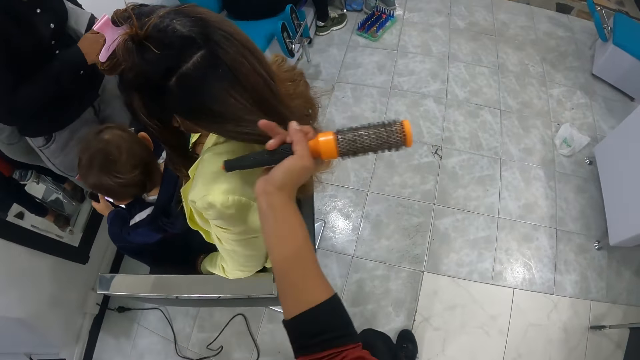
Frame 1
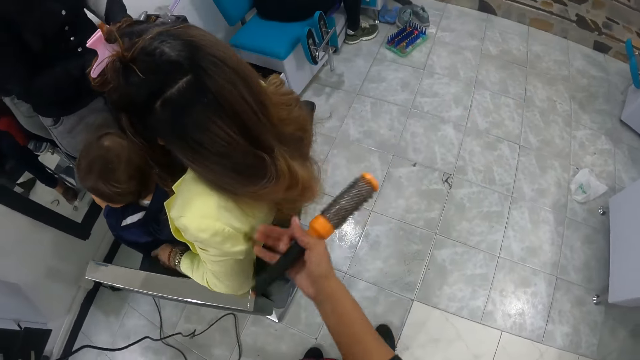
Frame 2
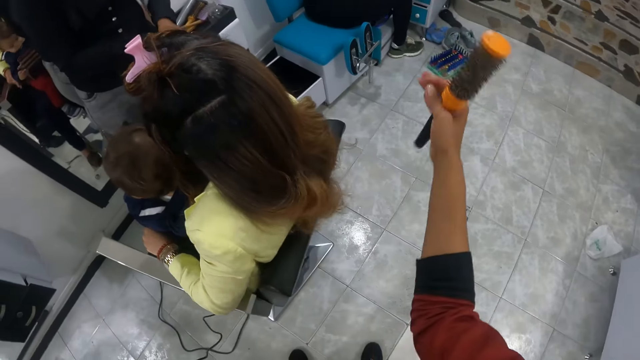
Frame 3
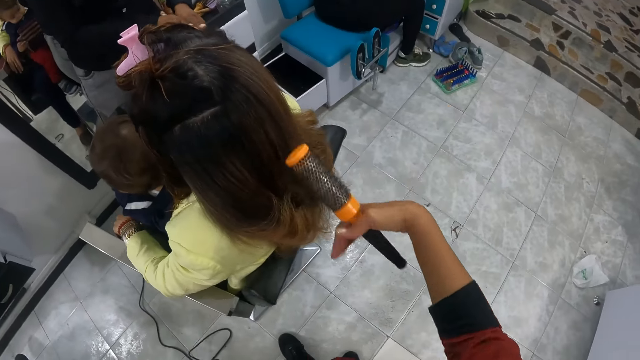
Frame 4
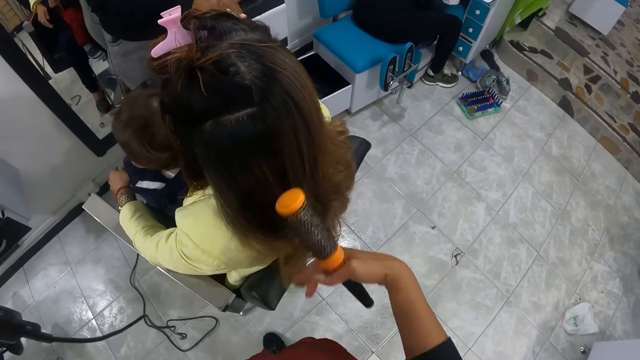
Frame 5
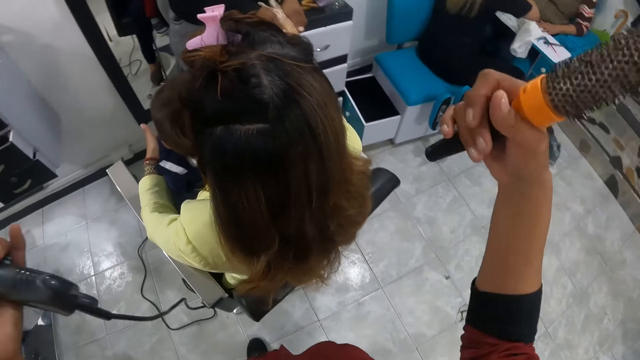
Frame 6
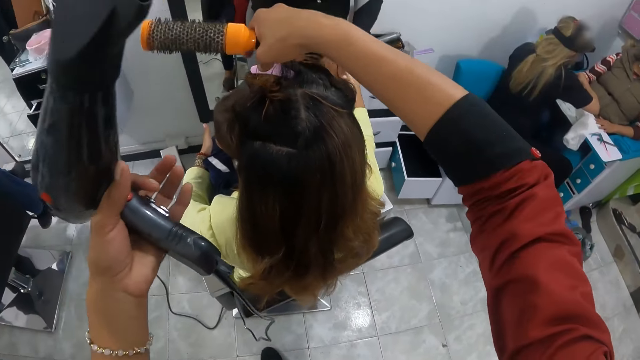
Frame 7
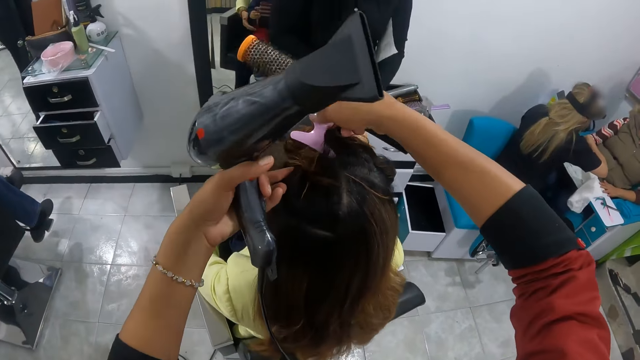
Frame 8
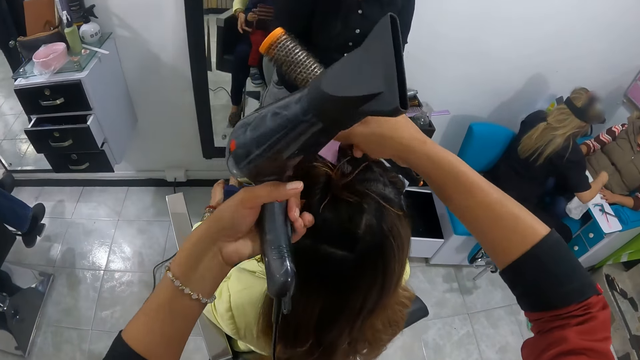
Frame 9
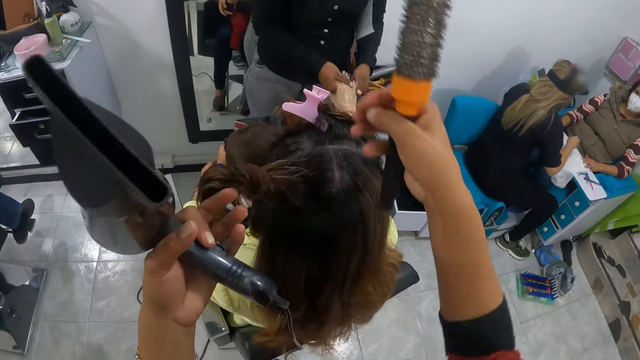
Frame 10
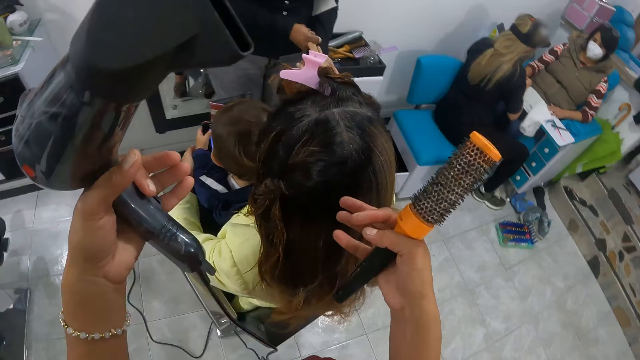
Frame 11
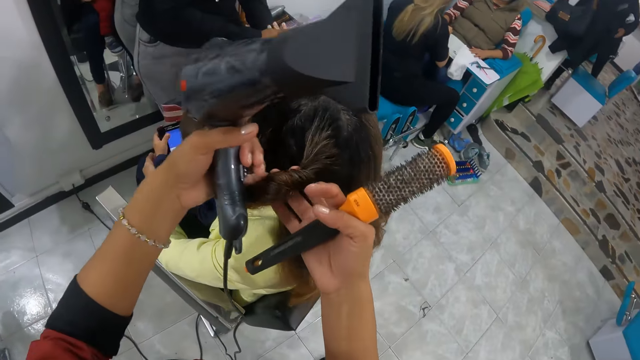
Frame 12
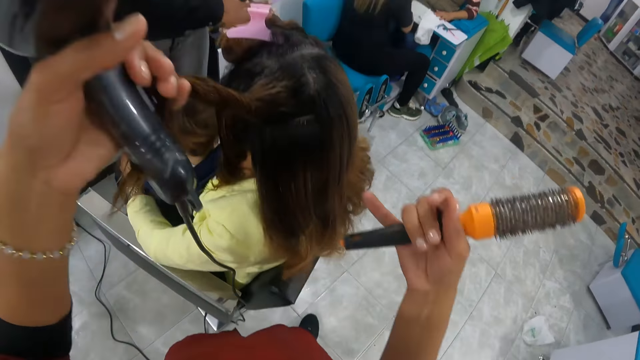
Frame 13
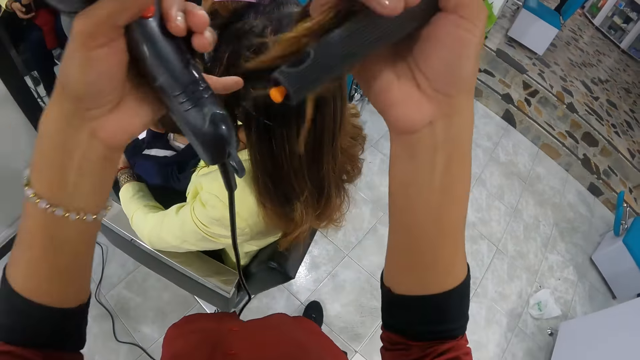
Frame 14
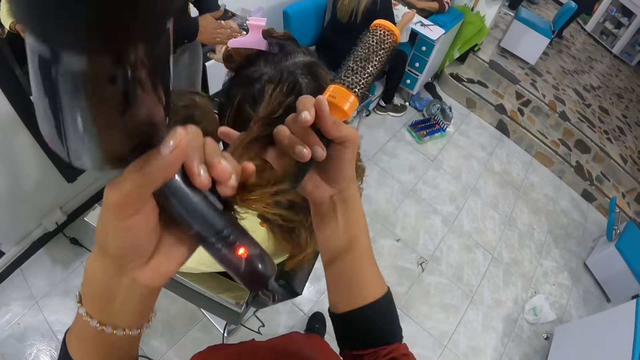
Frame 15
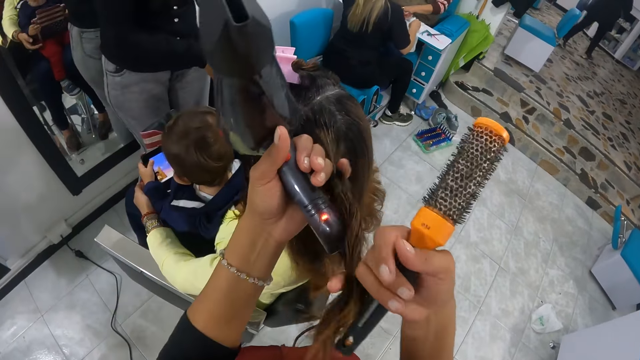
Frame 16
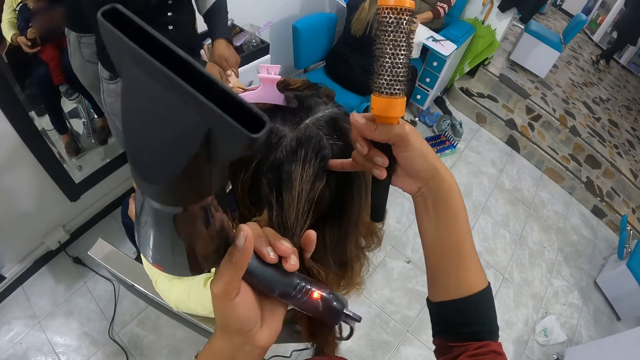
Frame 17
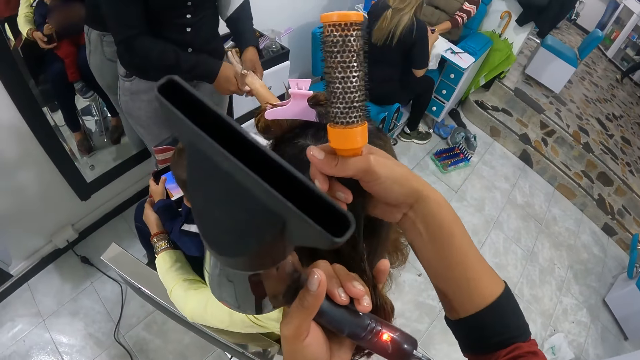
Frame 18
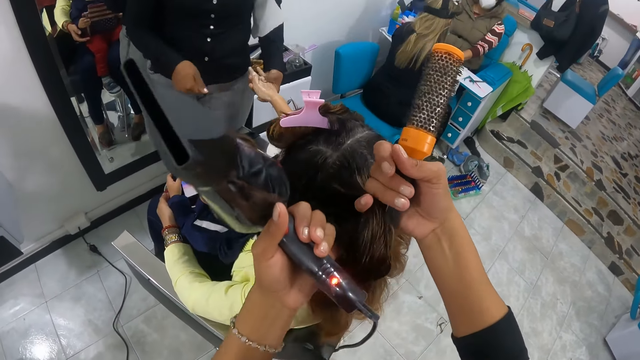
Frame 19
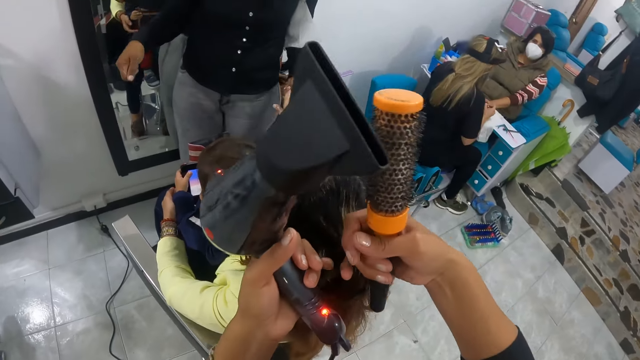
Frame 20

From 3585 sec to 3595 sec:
The camera wearer touches the hair of the woman with her right hand. She holds the hair. She holds the hair holder. She unclips a peg from the hair of the woman with her right hand. She holds the hair of the woman with her left hand. She touches the hair of the woman with her right hand. She holds the hair of the woman with her left hand. She holds the hair of the woman with her right hand. She holds the hair of the woman with her left hand. She holds the hair of the woman with her right hand. She holds the hair of the woman with her left hand. She holds the hair of the woman with both hands.

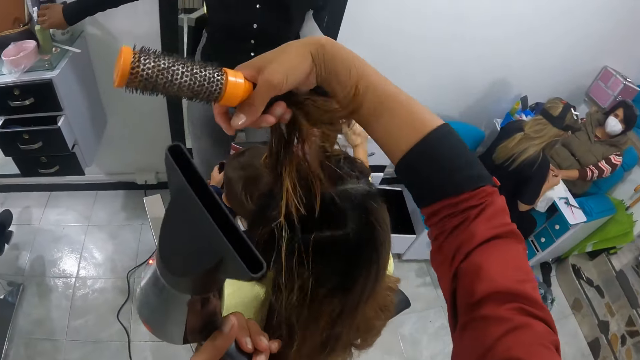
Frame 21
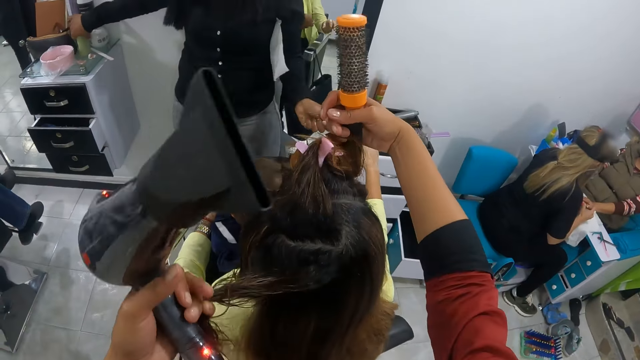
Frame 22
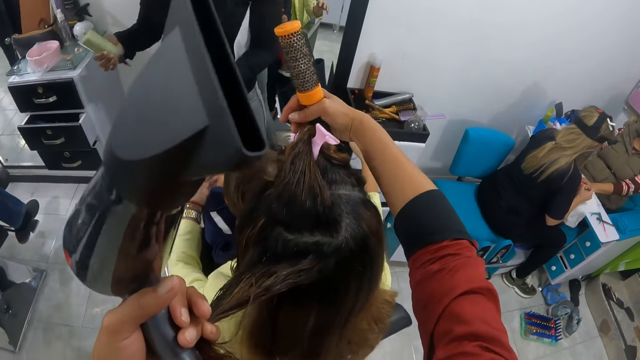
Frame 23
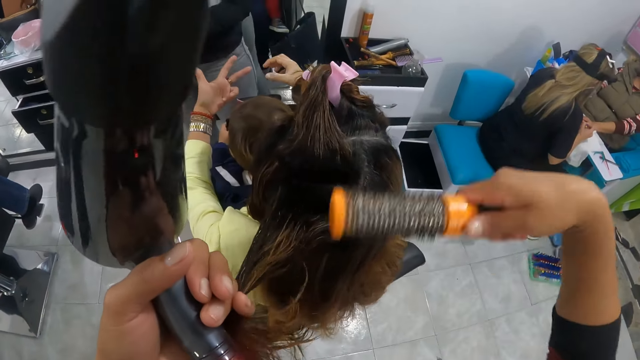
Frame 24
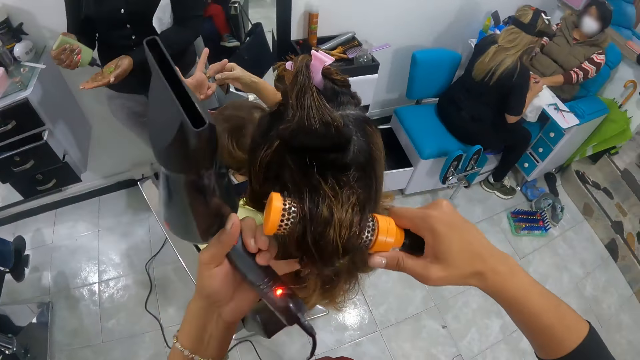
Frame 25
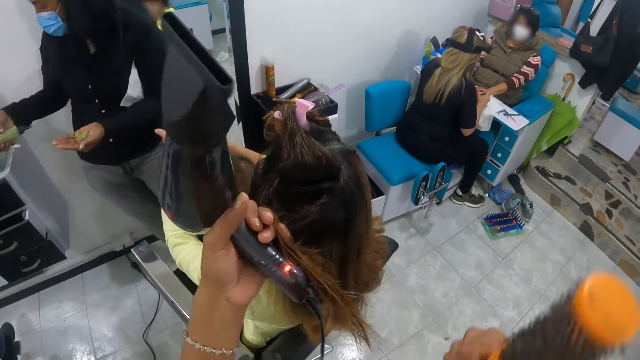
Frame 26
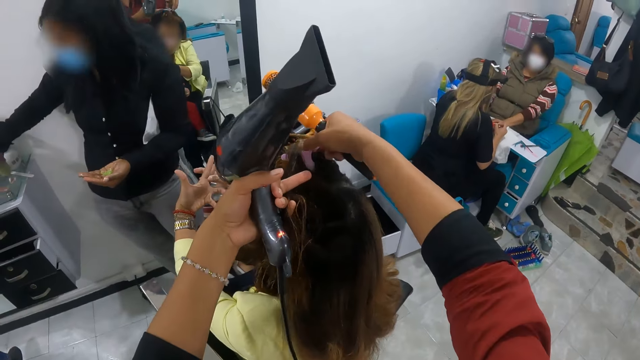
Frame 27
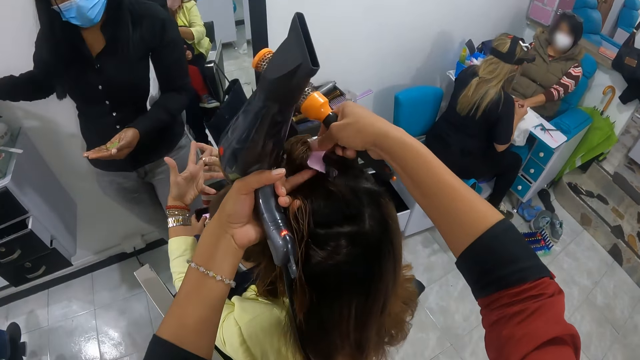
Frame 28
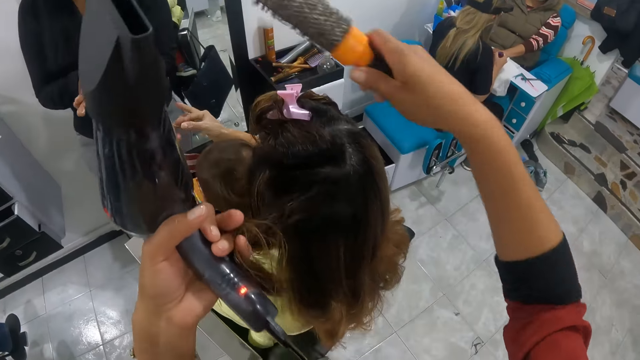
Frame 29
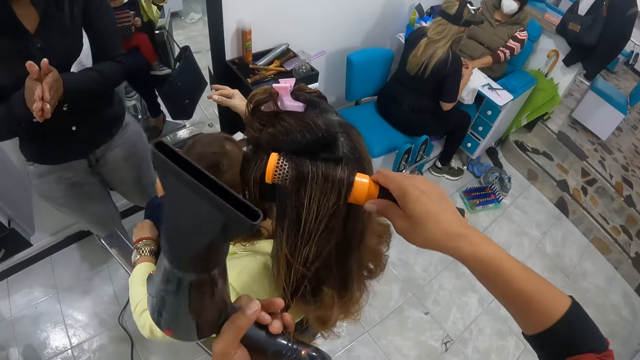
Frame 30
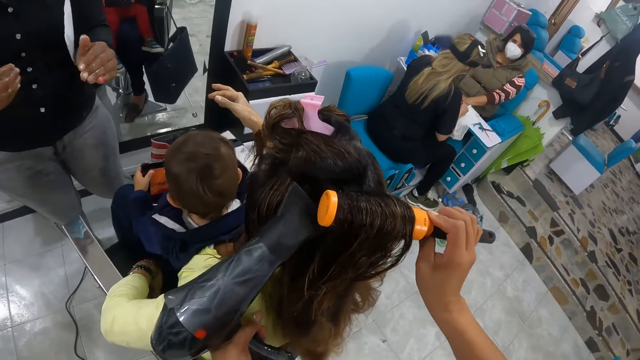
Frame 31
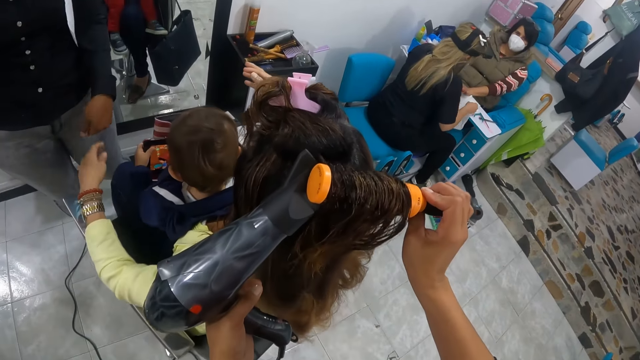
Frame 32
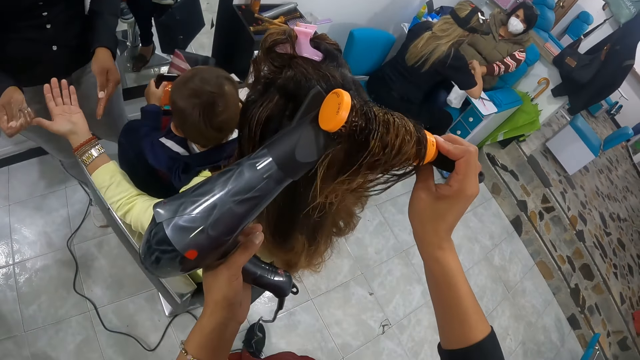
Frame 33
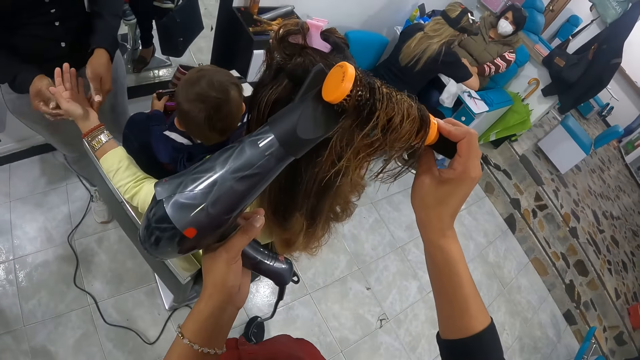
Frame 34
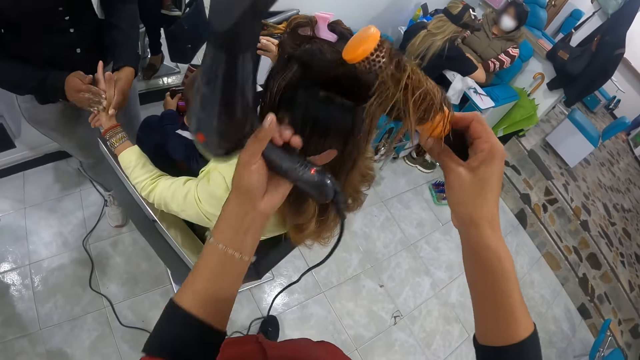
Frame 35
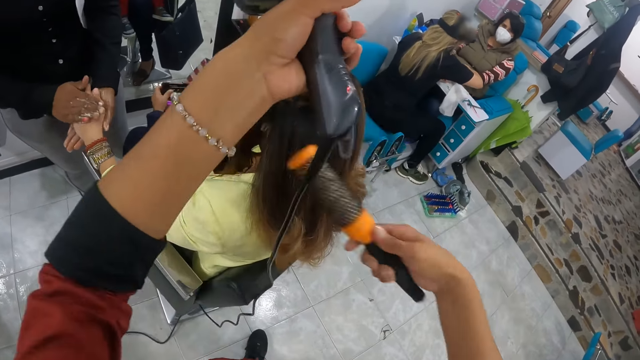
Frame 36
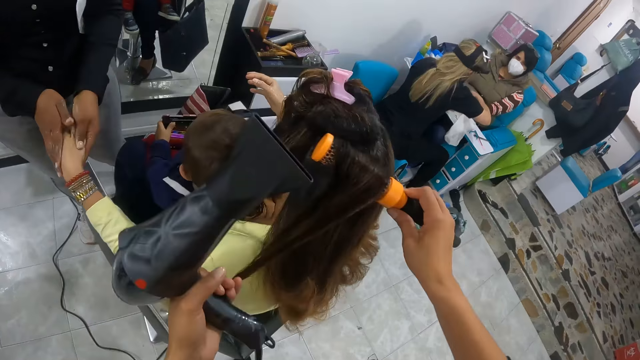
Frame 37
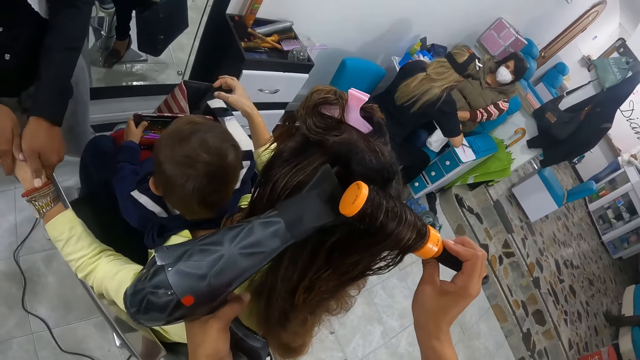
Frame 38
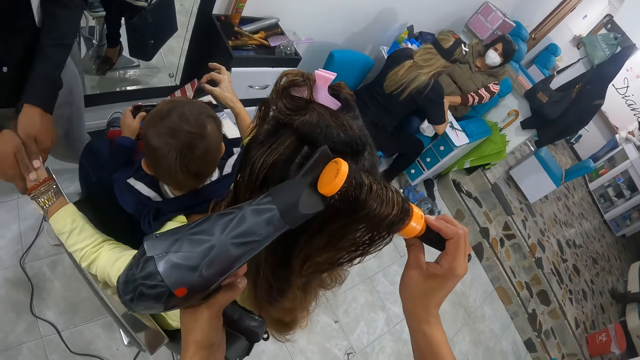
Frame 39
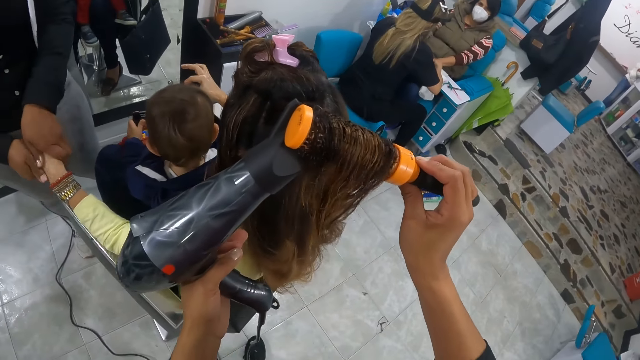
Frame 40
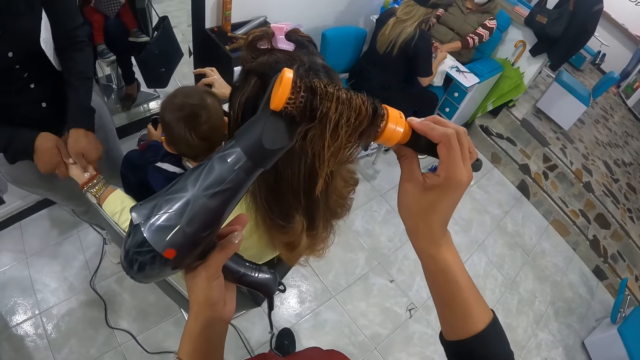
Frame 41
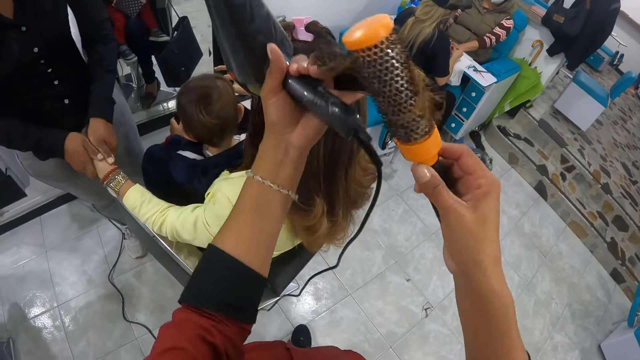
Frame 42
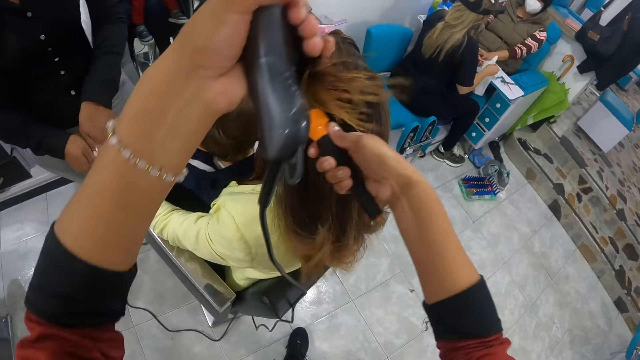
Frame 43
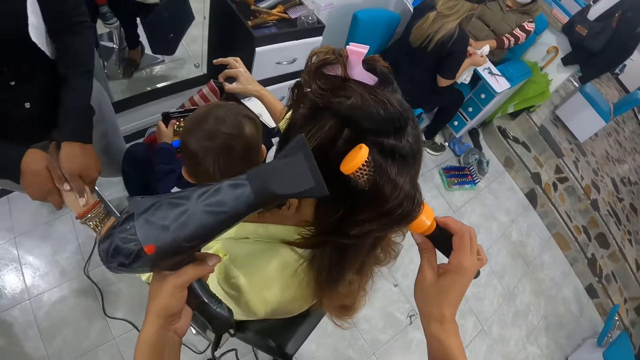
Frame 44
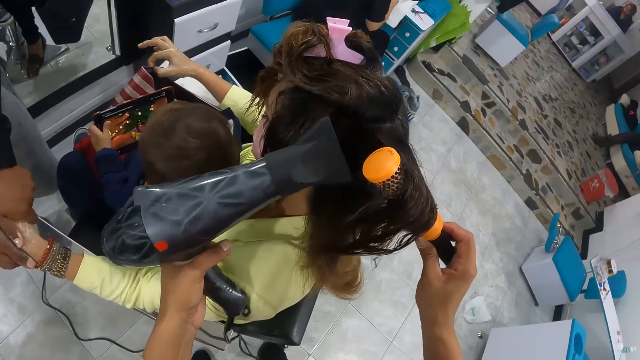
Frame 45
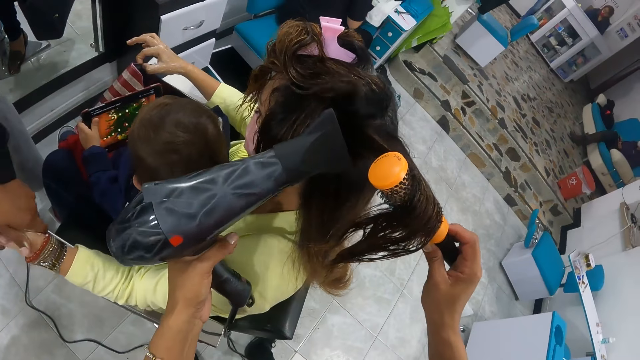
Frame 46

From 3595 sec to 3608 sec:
The woman picks up the spray. The camera wearer holds the hair of the woman with her left hand. She rolls the hair of the woman with her left hand onto the brush in her right hand. The woman sprays the hand. The camera wearer combs the hair. She holds the peg on the head of the woman with her right hand. The woman rubs the hand. The camera wearer rolls the hair of the woman with her left hand onto the brush in her right hand. She combs the hair. She dries the hair of the woman with the hair dryer in her left hand. The woman rubs the camera wearer's hand. The camera wearer places the hair of the woman with her left hand on the brush in her right hand. She holds the hair with the right hand. She dries the hair of the woman with the hair dryer in her left hand. She places the hair of the woman with her left hand on the brush in her right hand. She holds the hair. She dries the hair of the woman with the hair dryer in her left hand.
